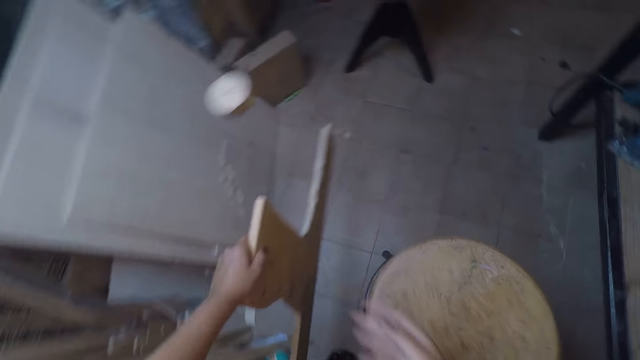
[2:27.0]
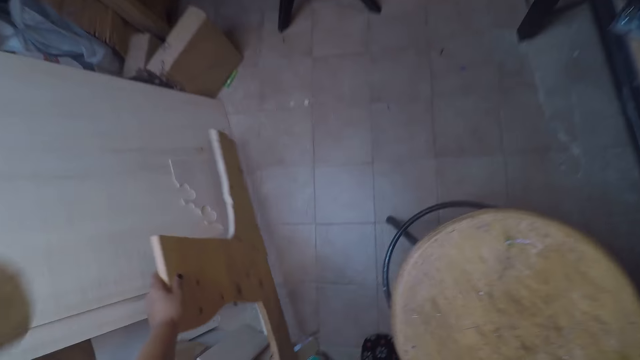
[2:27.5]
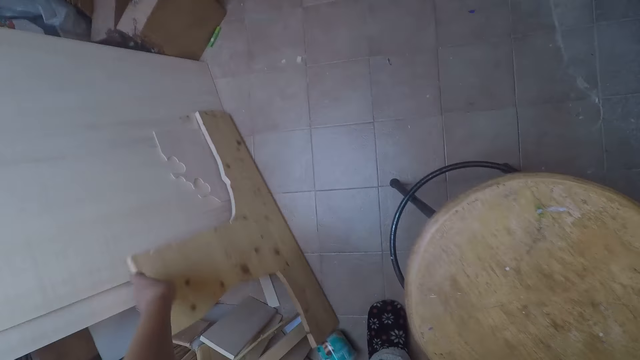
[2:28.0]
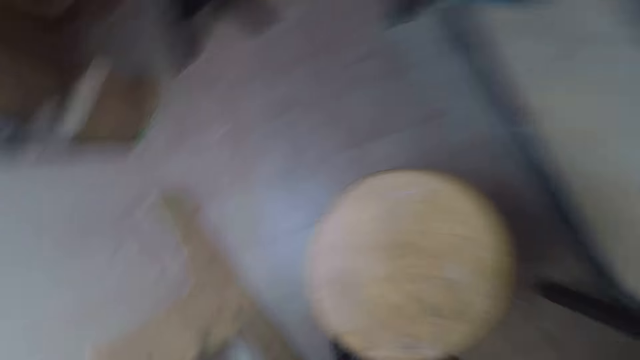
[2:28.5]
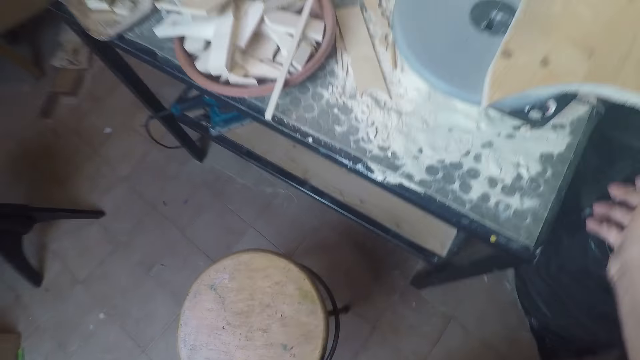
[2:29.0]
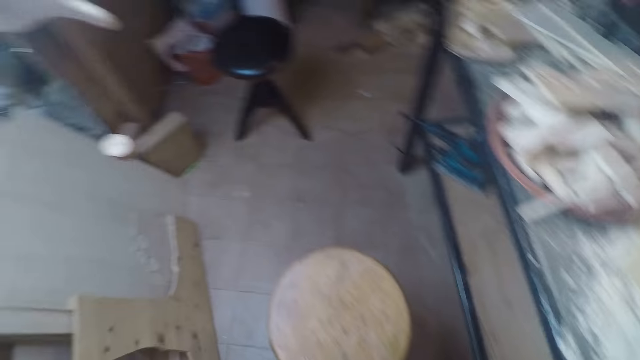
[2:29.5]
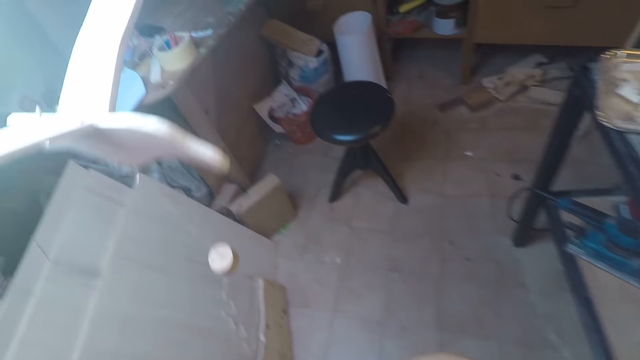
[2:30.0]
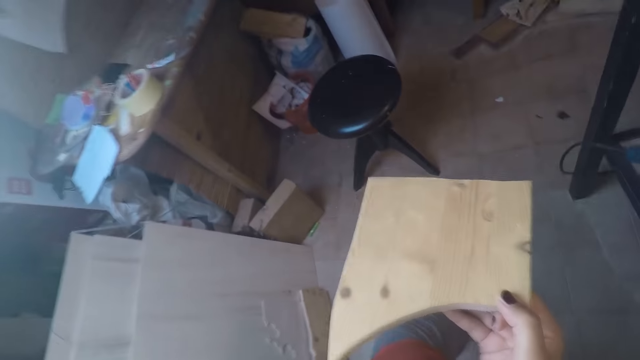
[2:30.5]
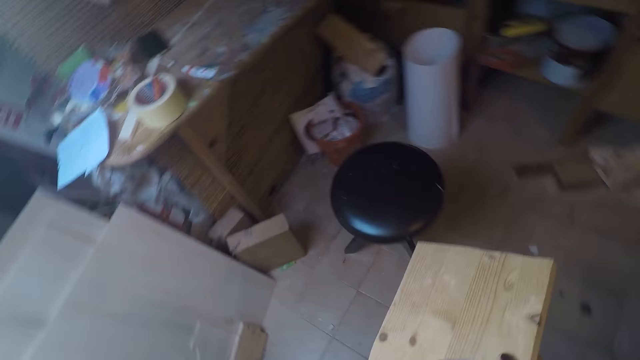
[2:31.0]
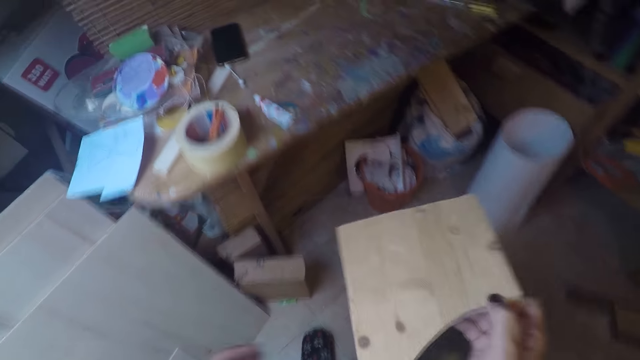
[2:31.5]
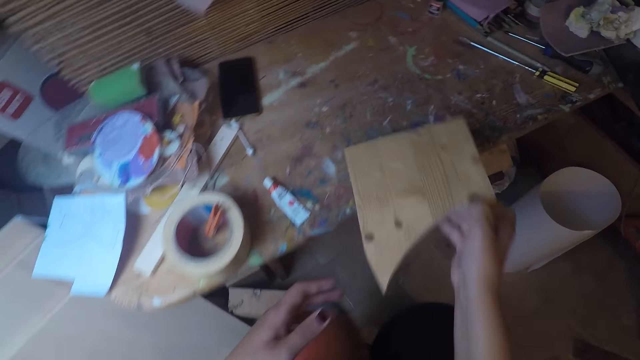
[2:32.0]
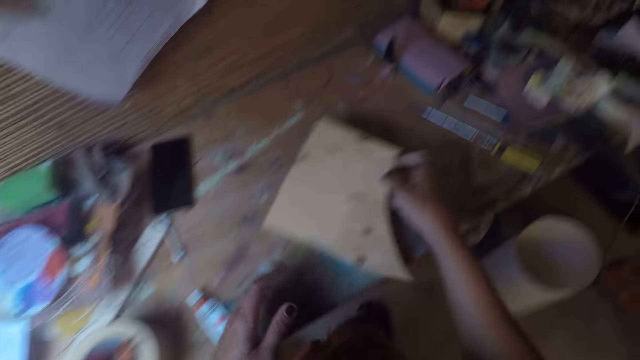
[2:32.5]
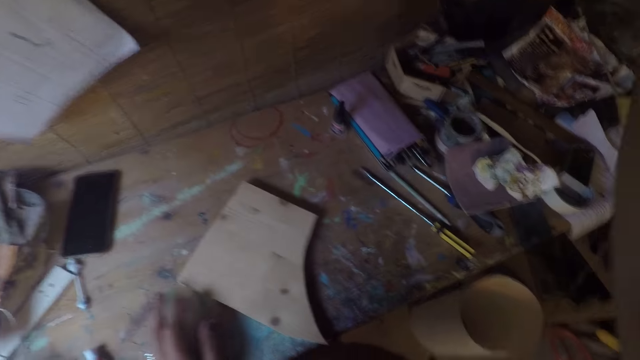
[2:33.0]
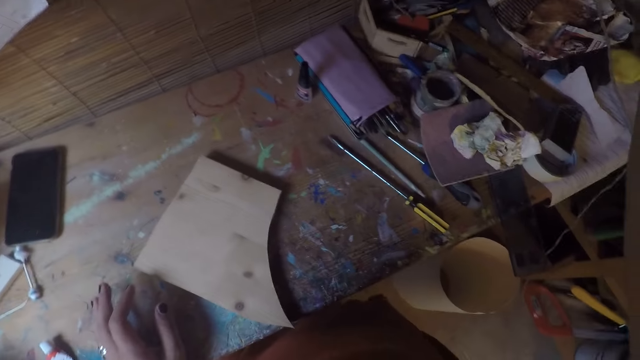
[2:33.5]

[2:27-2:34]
The camera wearer drops the wood plank on the floor with her left hand. She turns on the jigsaw machine. She carries the wood plank on the band saw table with her right hand. She picks a piece of board from the jigsaw machine. She walks towards a work table. She drops the wood plank in her right hand on the work table. She sits on a stool and turns on the light.

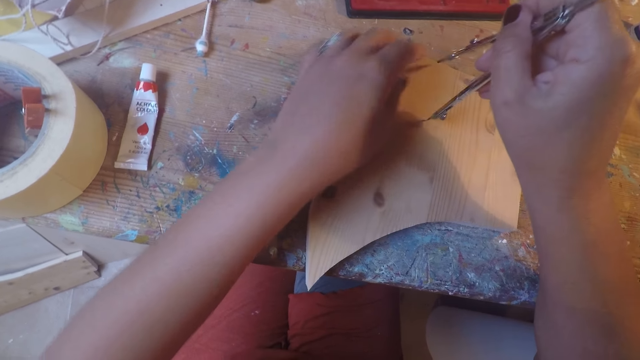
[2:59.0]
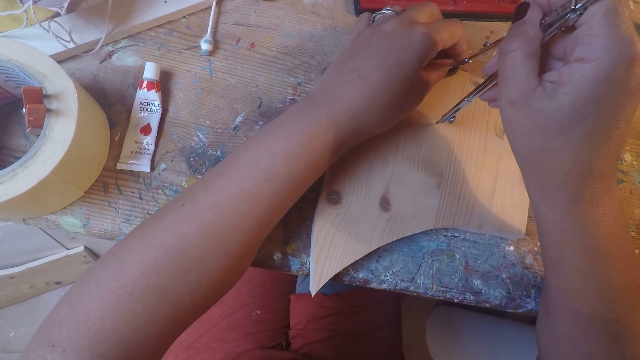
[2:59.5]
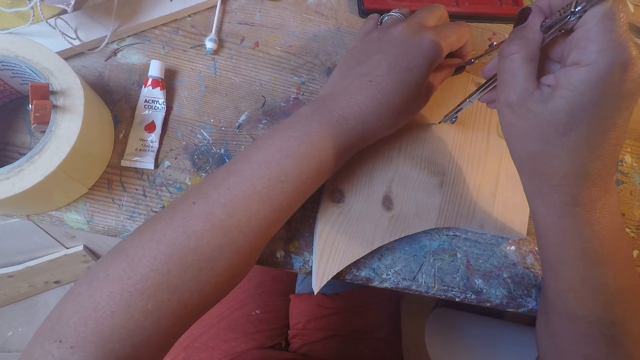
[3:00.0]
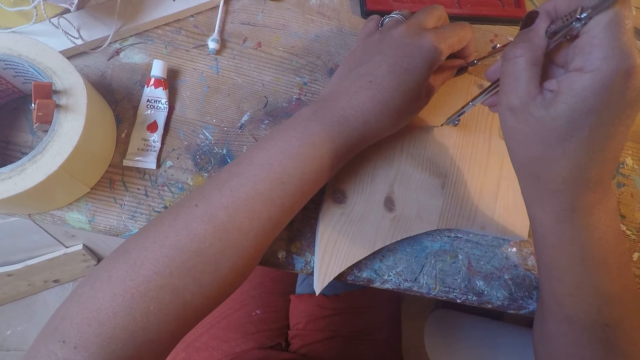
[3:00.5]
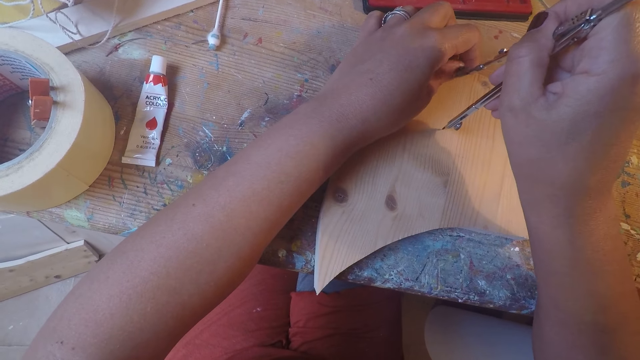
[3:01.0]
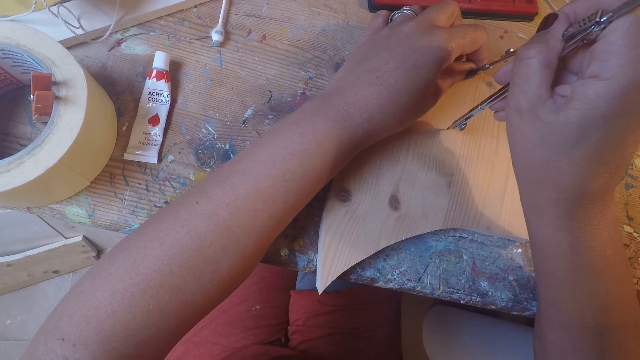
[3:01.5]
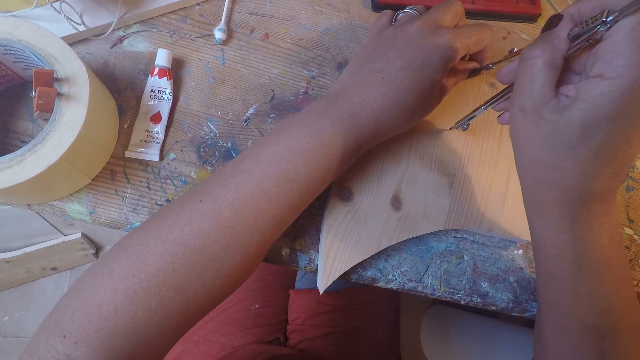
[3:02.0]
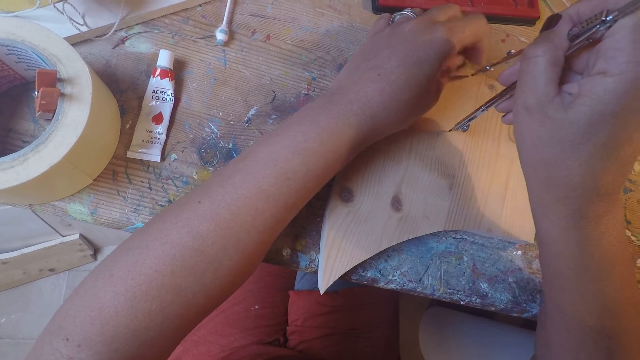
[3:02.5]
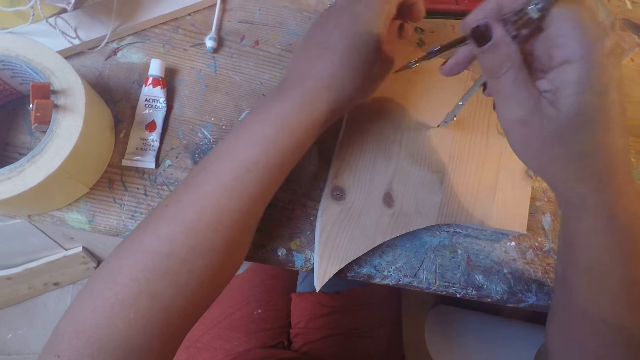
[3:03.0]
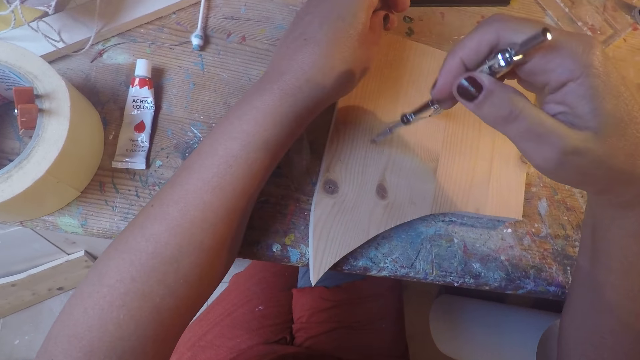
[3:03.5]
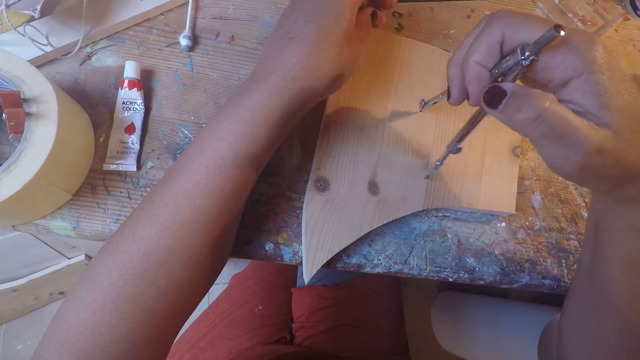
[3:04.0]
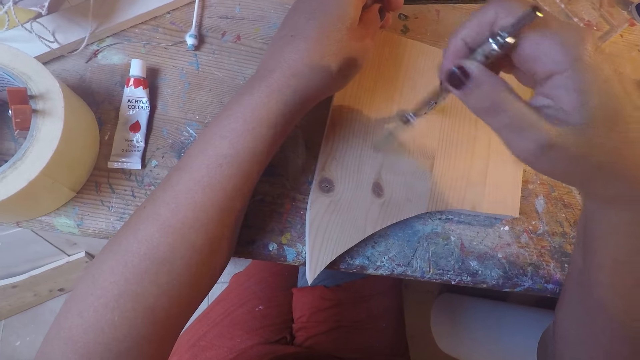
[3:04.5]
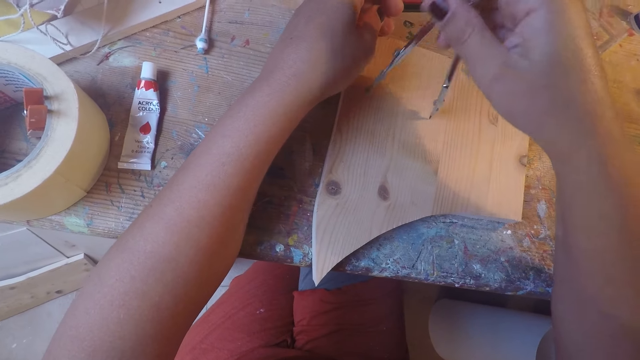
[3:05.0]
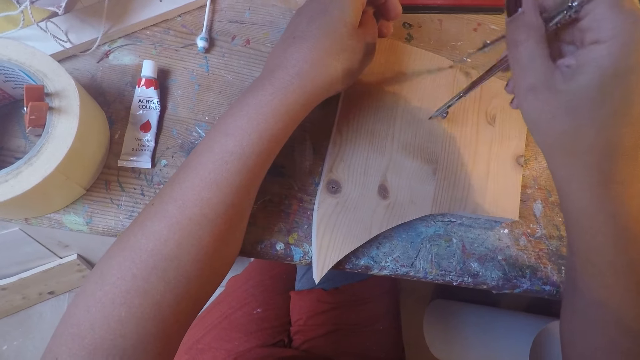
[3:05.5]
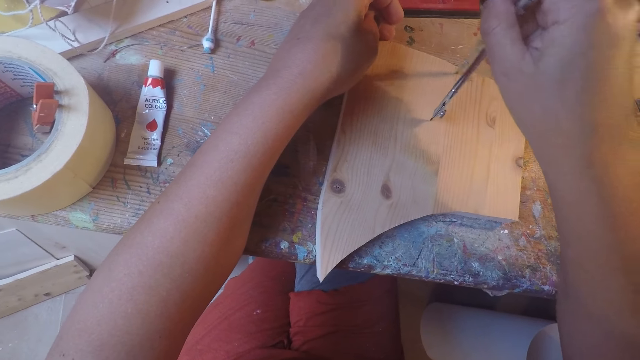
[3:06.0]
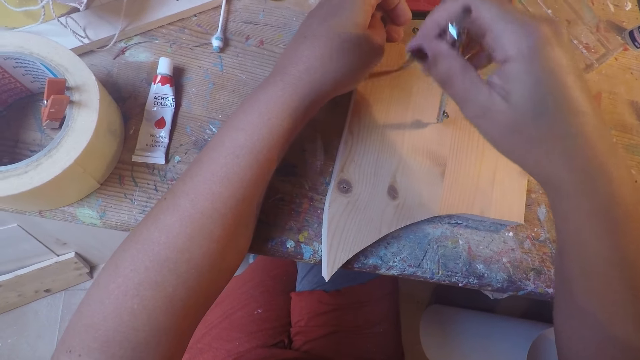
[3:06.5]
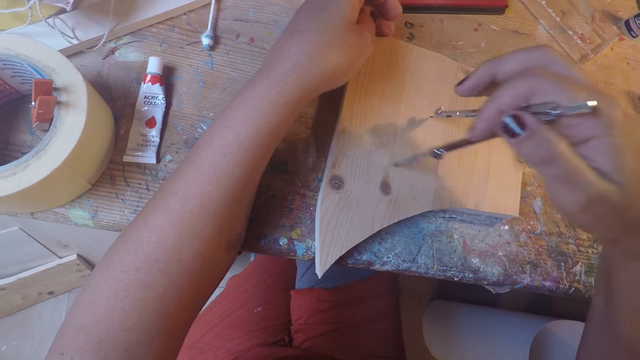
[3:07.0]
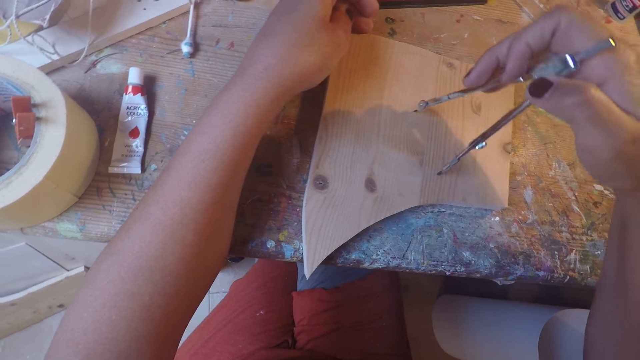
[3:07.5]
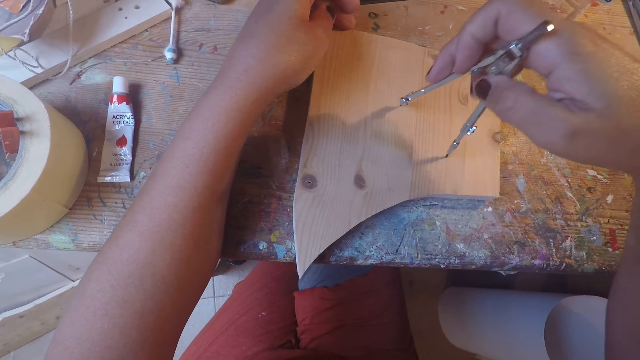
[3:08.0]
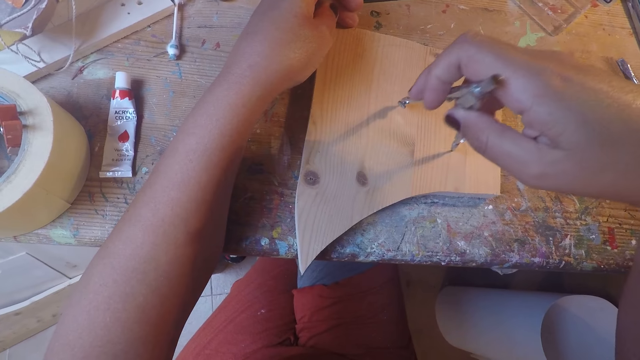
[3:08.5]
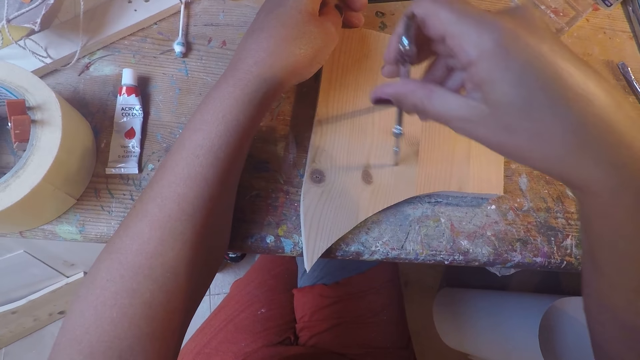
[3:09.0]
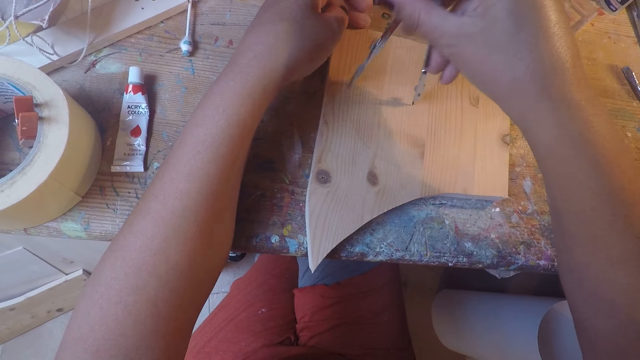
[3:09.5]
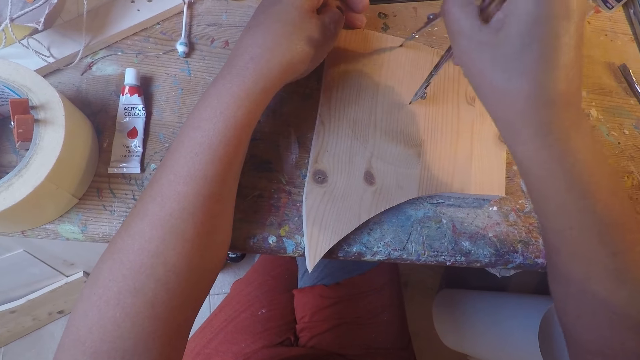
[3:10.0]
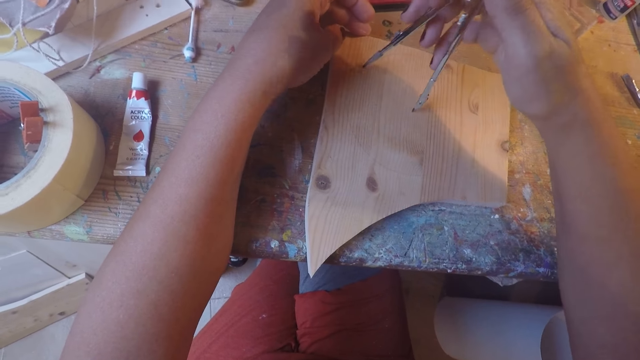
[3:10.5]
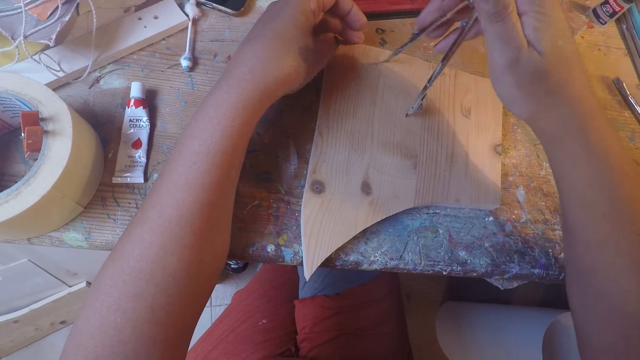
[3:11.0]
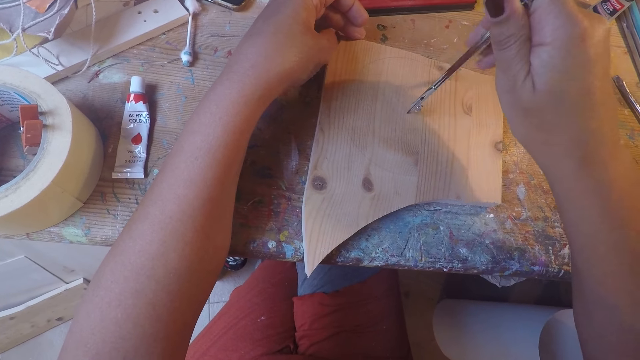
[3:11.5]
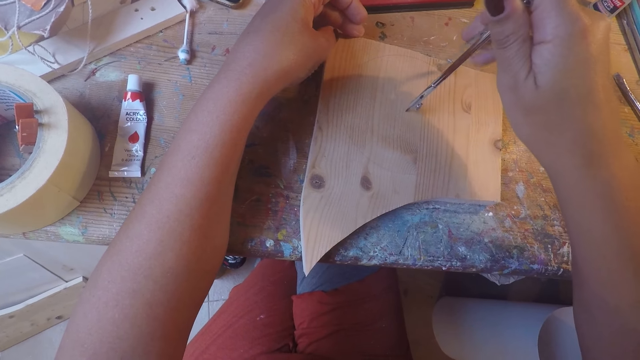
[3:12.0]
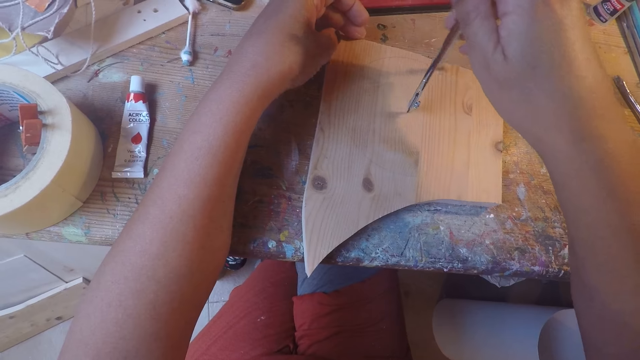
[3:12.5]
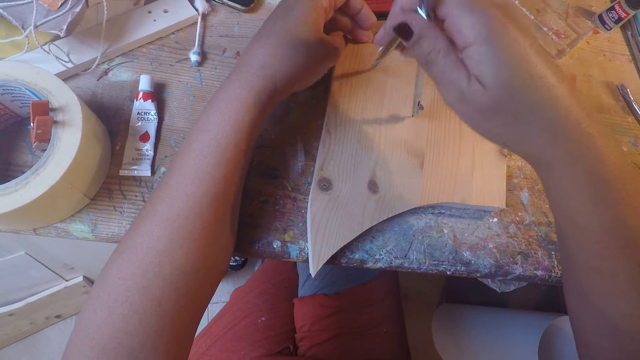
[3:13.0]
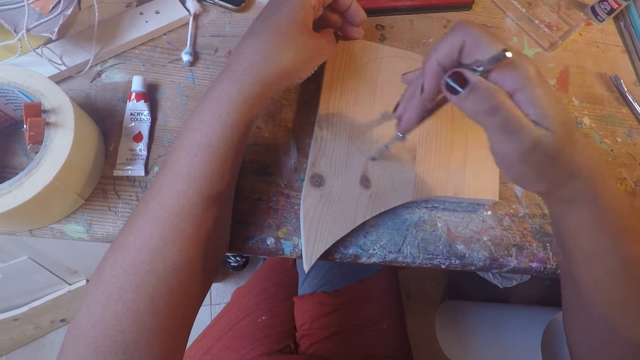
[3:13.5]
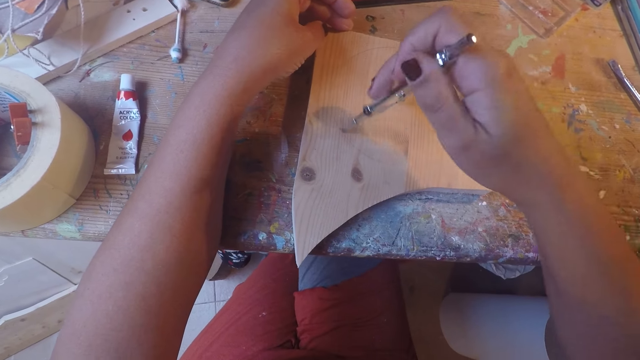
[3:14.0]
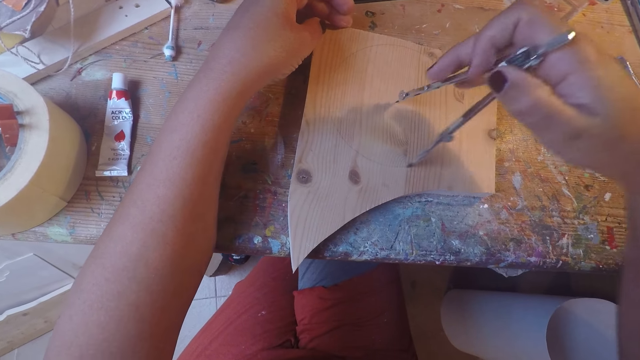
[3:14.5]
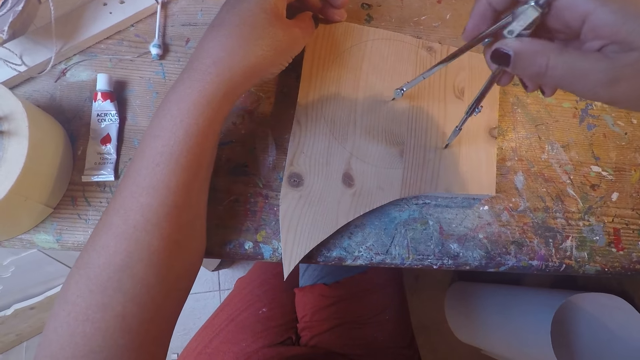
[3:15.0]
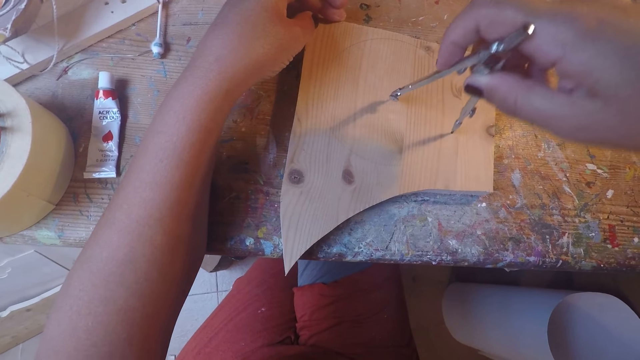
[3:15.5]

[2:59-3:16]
The camera wearer adjusts the compass with her left hand. She draws on the wood plank on the work table with the compass in her right hand.
